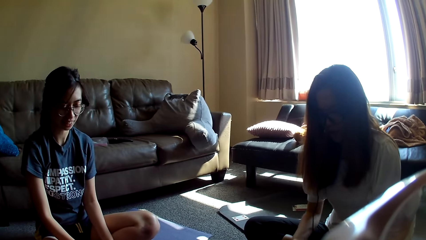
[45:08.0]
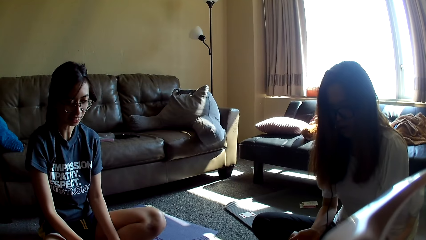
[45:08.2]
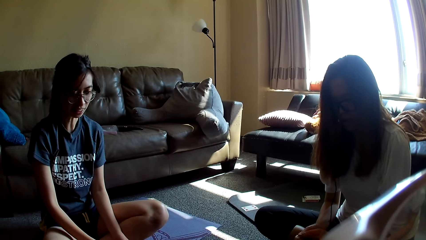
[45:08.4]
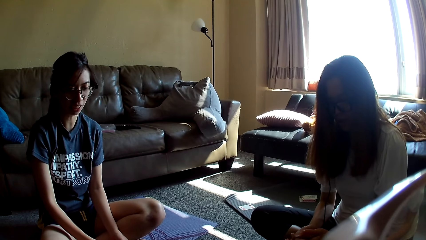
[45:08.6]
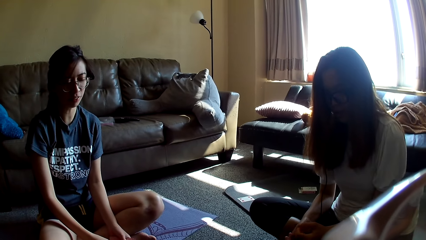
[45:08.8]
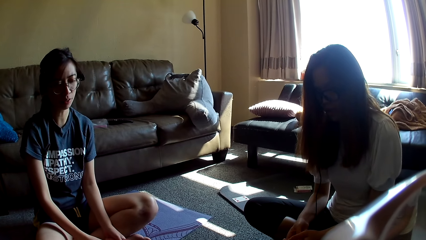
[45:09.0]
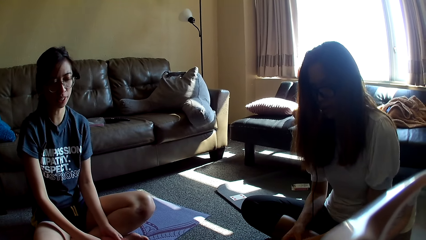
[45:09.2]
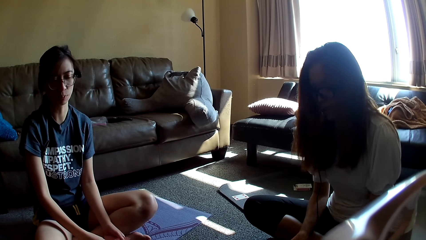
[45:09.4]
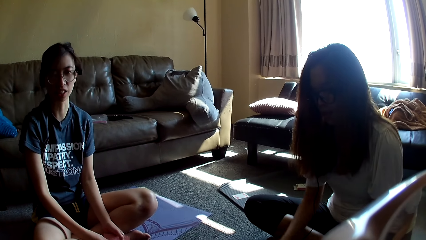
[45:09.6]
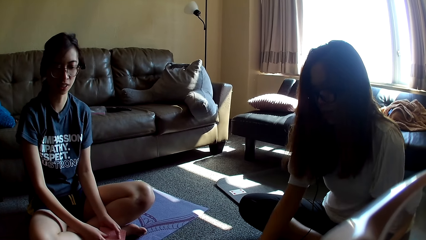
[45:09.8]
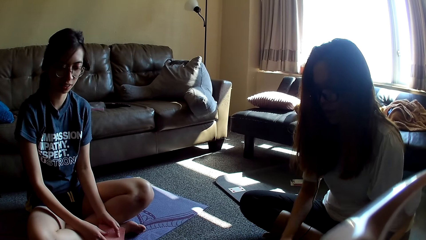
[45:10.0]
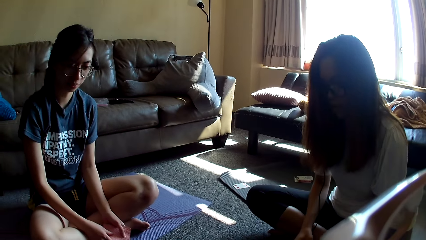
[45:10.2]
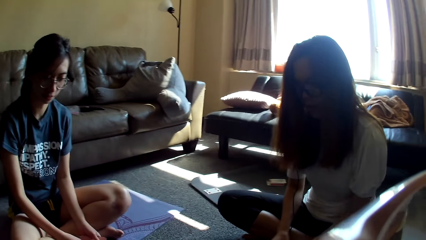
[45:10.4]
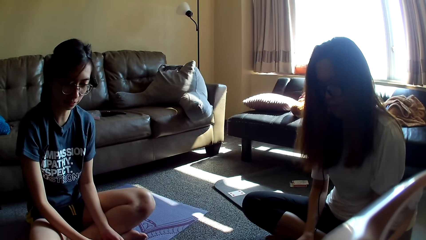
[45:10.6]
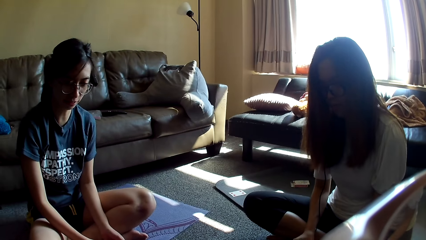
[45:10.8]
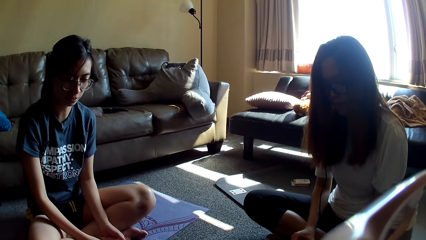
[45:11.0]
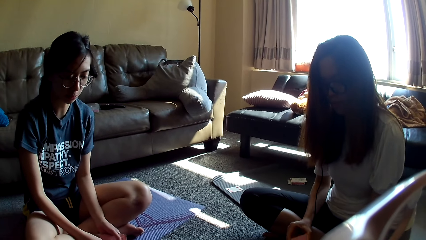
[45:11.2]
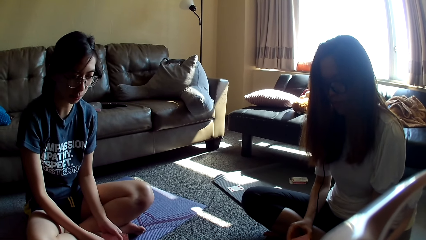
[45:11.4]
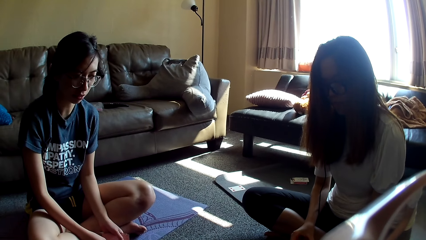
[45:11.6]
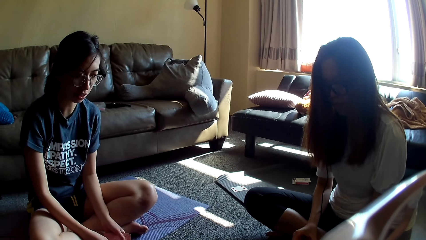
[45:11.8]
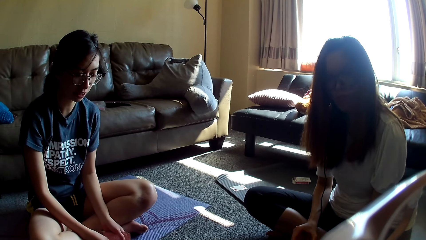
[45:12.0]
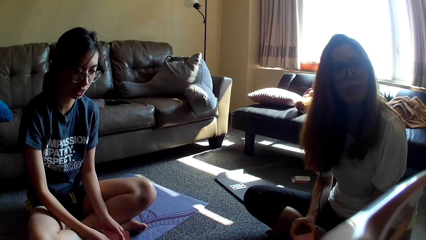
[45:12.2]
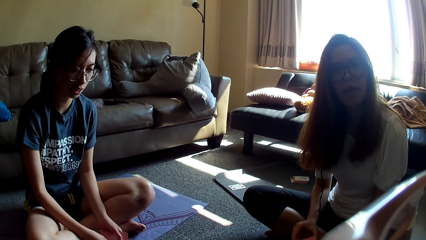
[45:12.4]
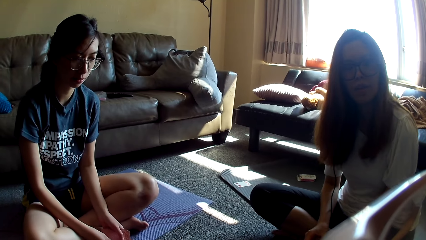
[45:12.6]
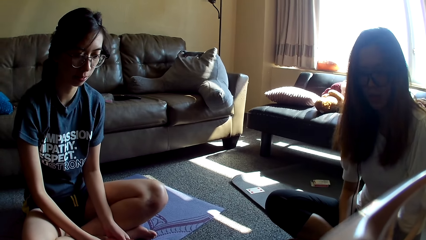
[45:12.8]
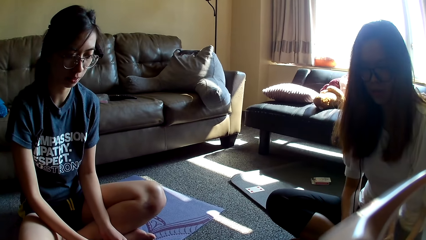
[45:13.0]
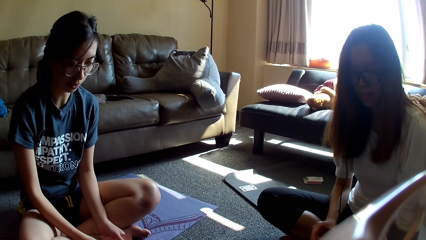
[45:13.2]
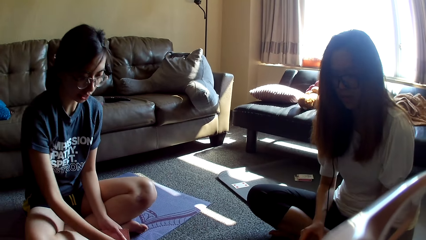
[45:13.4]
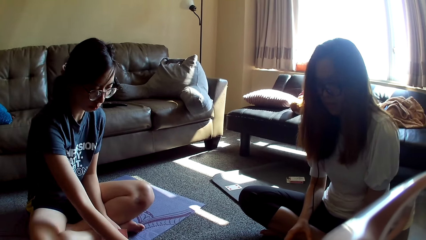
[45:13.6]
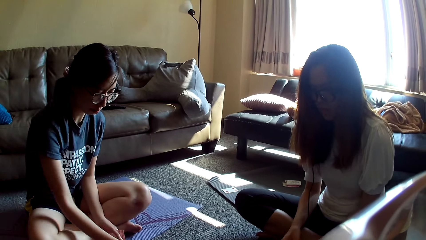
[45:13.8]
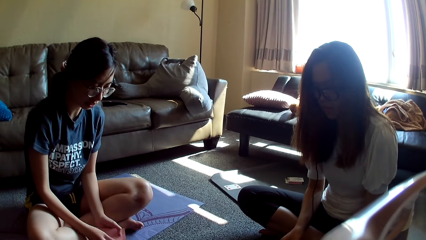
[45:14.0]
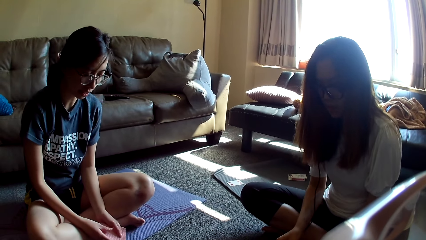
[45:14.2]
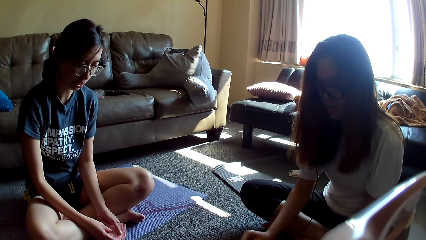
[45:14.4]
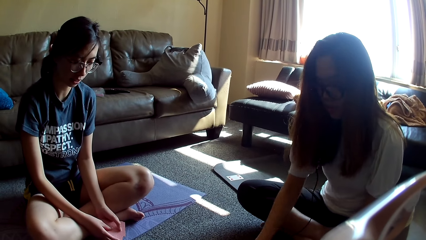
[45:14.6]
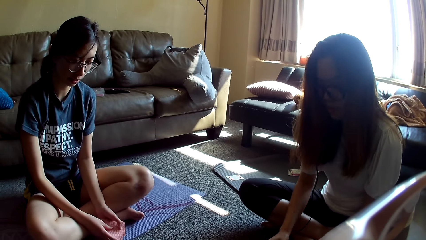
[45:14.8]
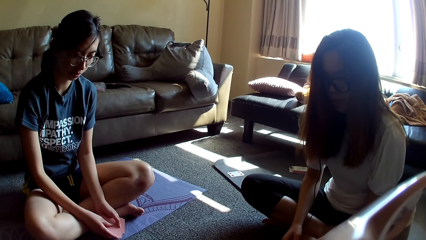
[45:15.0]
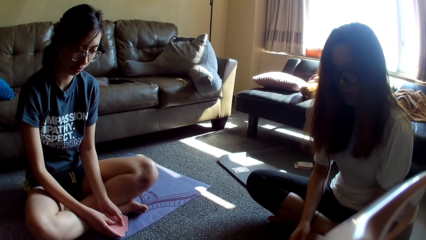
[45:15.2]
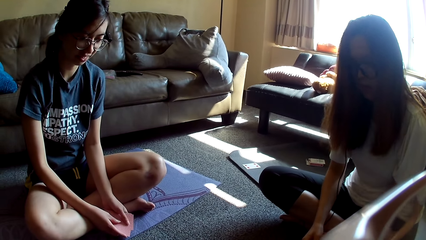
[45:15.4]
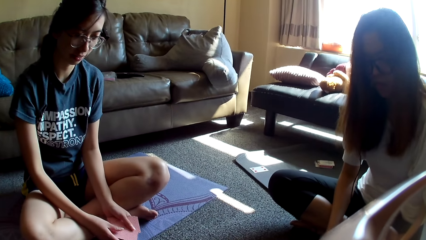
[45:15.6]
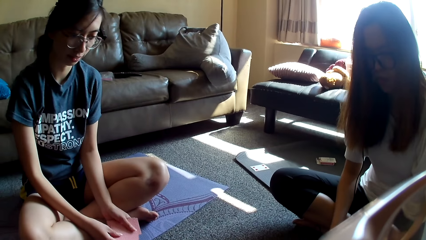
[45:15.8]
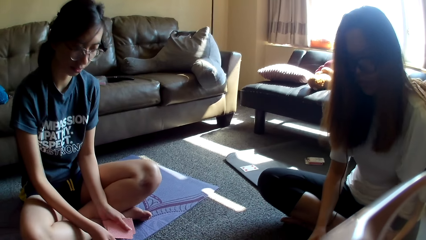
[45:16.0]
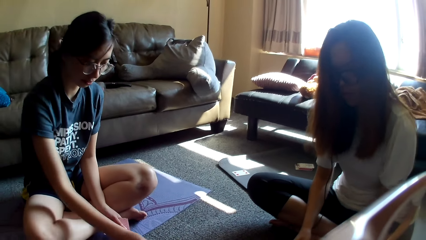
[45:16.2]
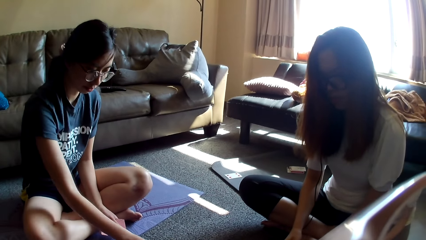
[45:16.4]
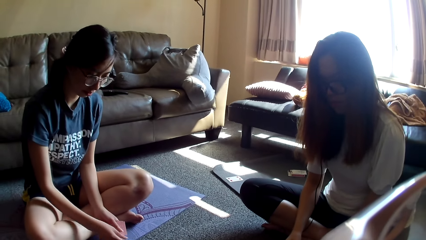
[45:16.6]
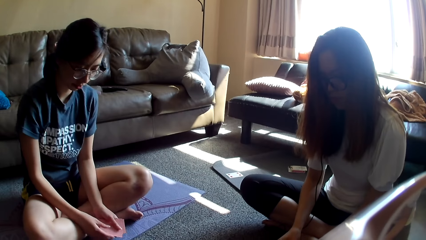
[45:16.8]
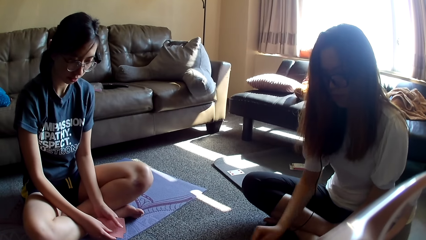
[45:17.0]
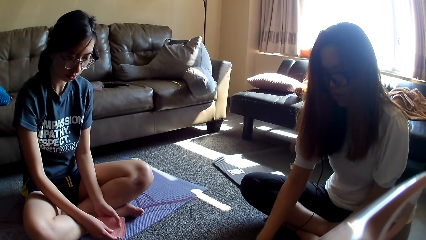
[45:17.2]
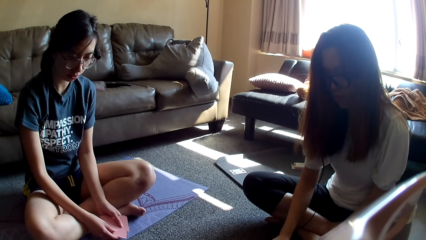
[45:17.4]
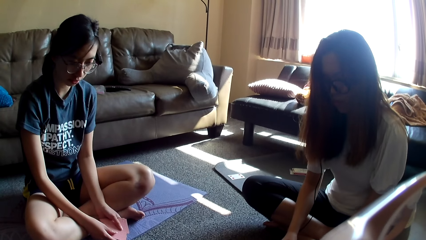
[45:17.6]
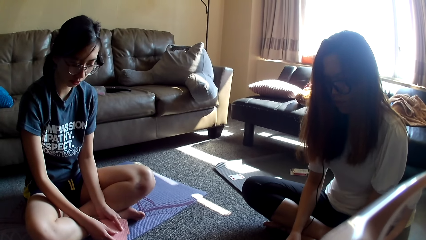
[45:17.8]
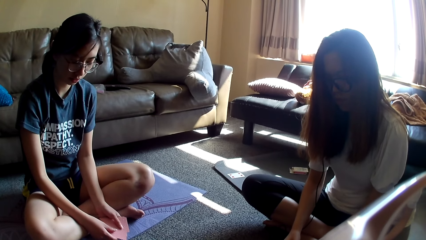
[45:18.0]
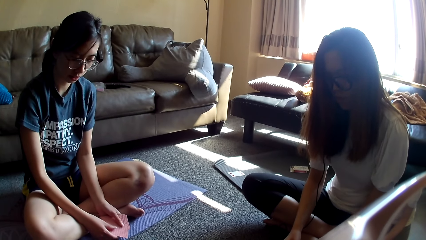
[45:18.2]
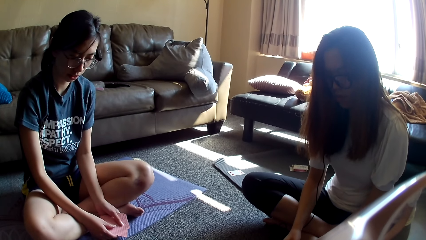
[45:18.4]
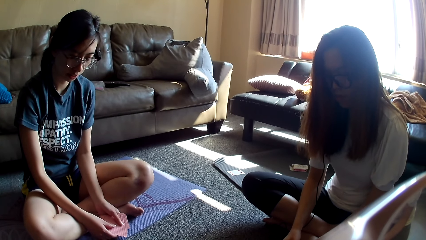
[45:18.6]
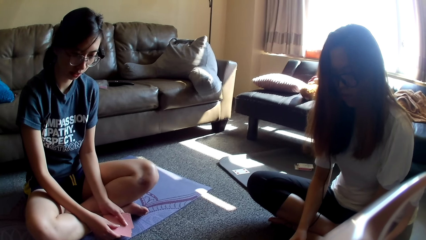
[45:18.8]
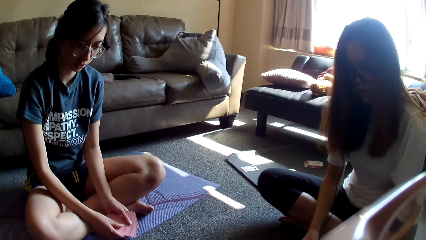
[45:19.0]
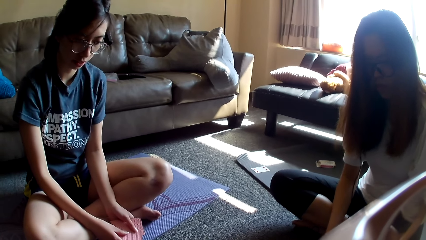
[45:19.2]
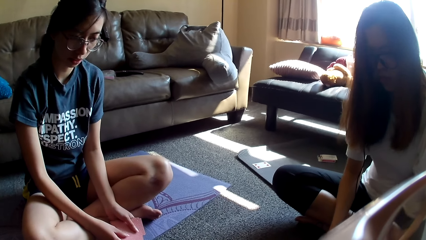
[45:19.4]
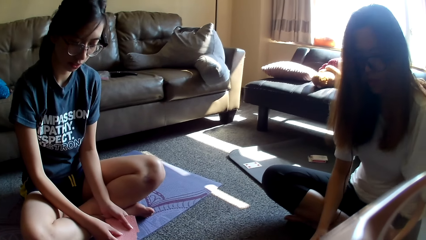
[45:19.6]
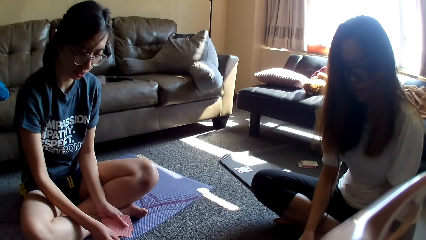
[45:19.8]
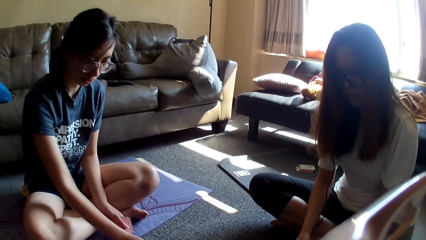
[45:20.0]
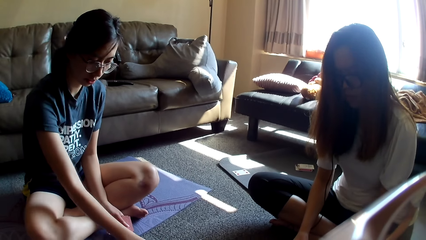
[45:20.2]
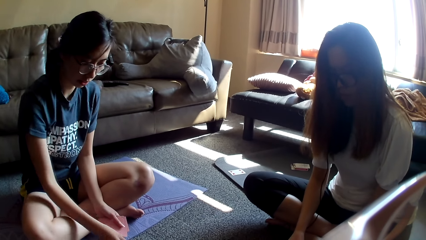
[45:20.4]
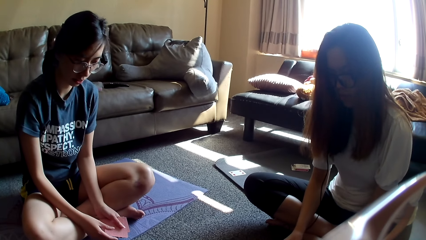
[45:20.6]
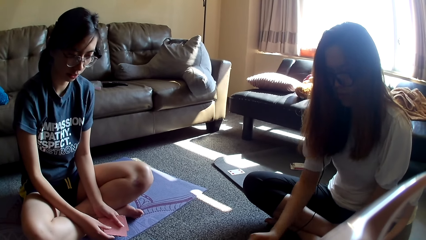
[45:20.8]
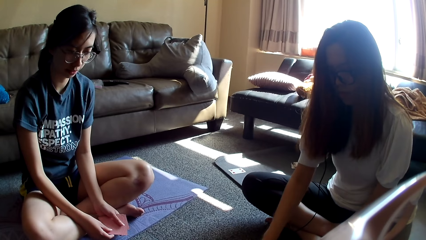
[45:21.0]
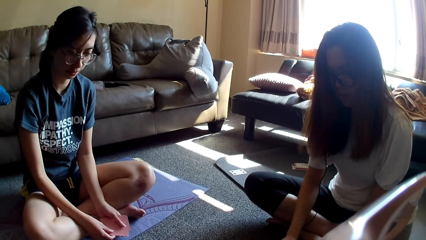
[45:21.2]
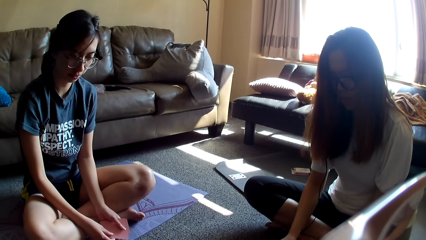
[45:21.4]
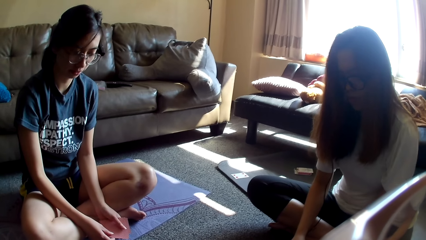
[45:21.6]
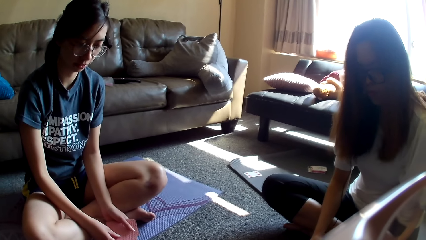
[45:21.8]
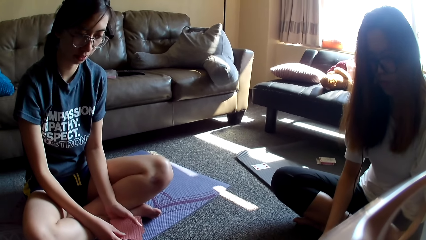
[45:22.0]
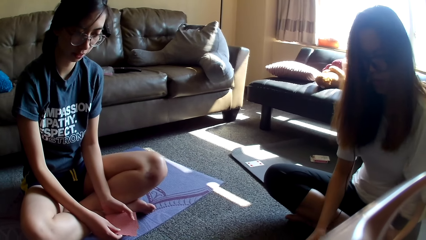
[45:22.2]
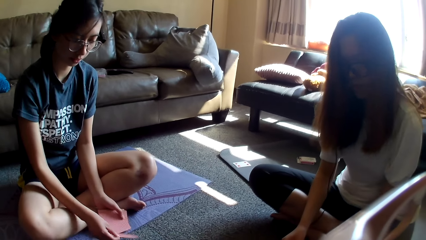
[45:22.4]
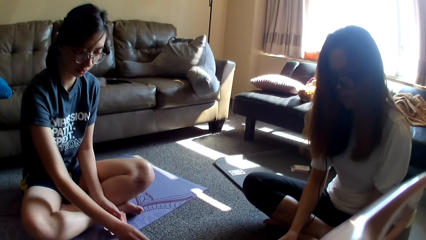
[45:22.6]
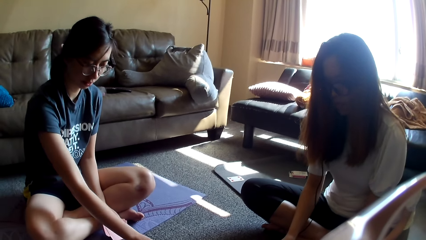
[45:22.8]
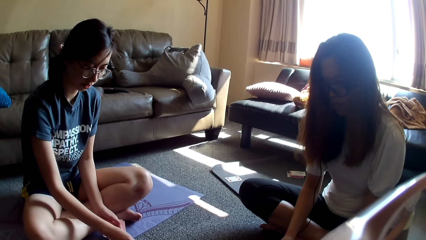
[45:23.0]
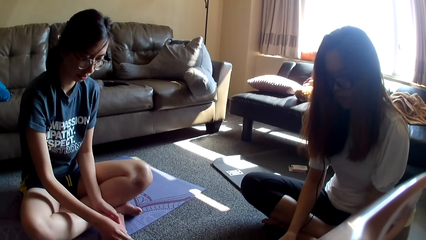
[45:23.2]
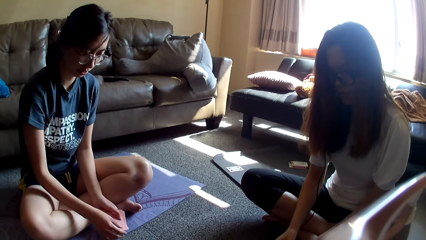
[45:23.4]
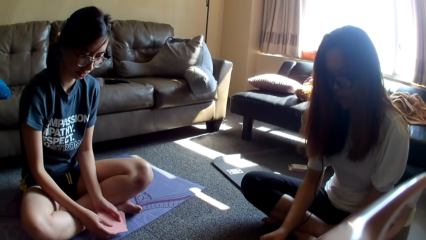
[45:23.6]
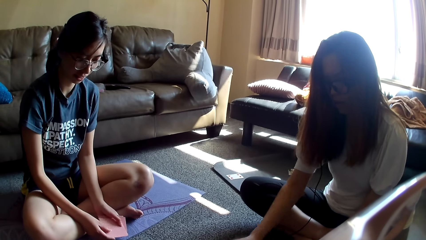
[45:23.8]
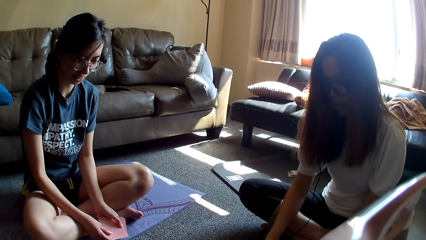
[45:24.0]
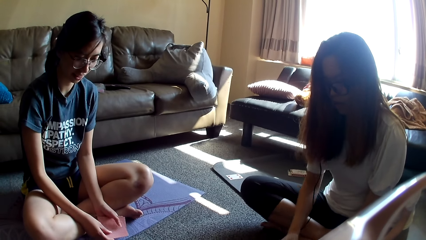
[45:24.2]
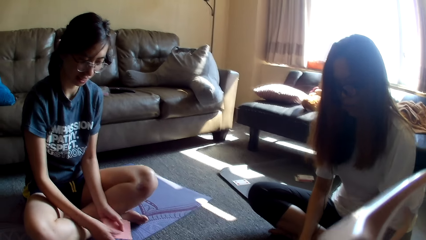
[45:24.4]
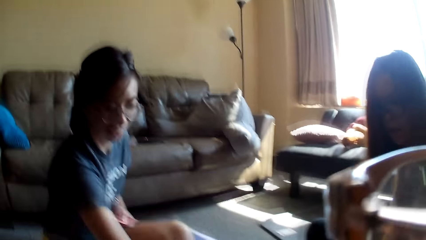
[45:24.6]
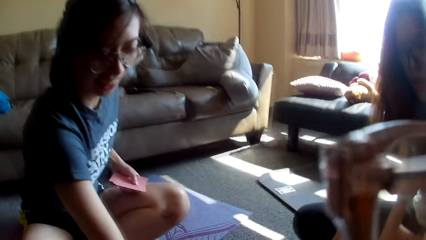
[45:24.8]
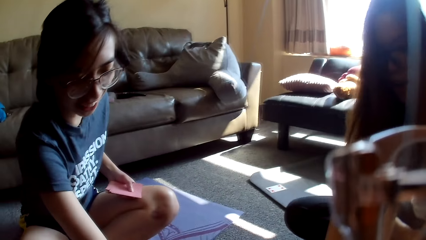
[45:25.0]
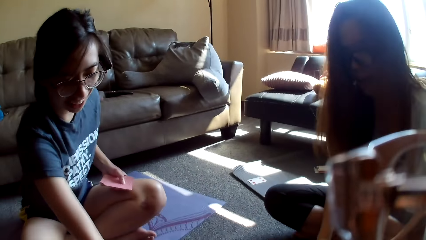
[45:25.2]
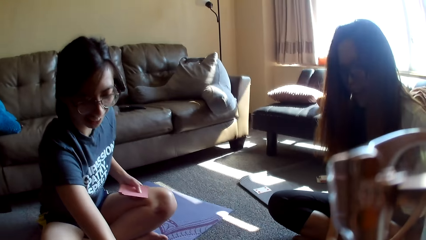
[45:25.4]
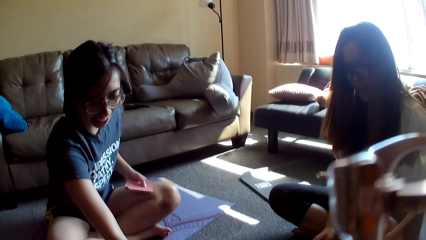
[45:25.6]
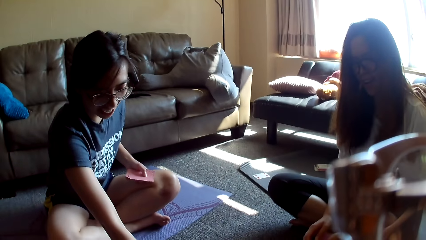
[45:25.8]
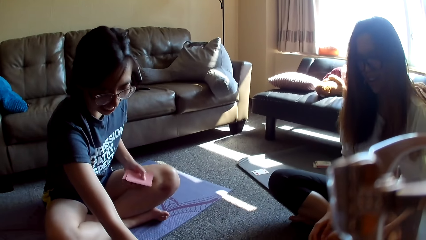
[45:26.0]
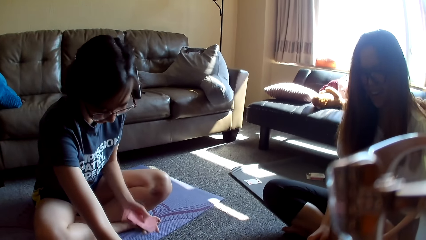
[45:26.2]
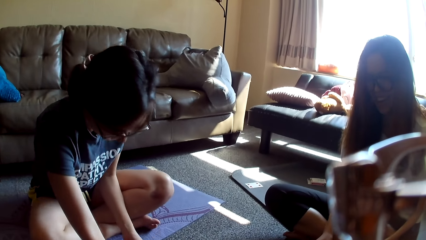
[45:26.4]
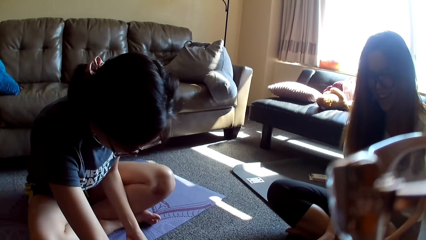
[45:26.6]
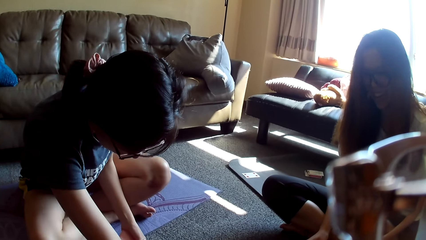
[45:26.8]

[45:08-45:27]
A lady moves a hand, drops the card game, and holds the card game. Another lady places a card on the floor and holds the card game. The first lady places a card on the floor. The other lady places a card on the floor and holds the cards. The first lady places a card on the floor. The other lady places a card on the floor. The first lady places a card on the floor. The other lady holds the cards and places a card on the floor. The first lady places a card on the floor. The other lady stretches a hand, holds the cards, and grabs the card game.
